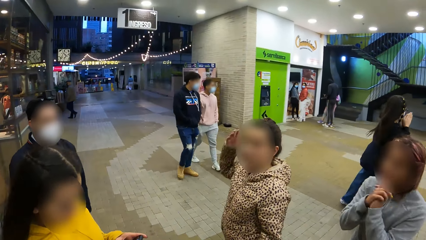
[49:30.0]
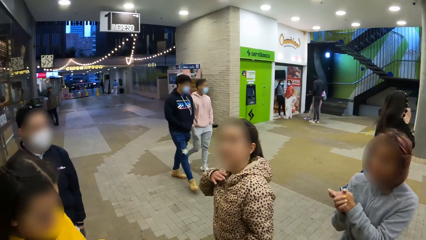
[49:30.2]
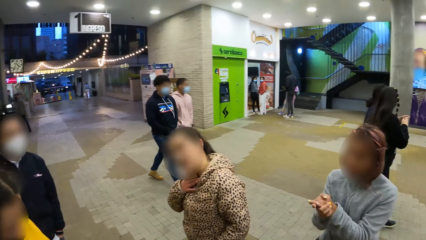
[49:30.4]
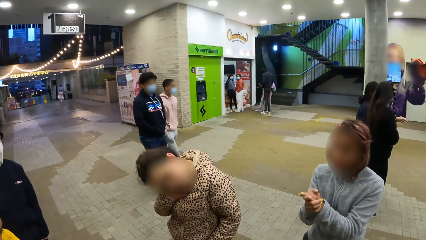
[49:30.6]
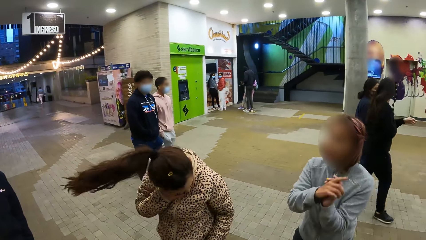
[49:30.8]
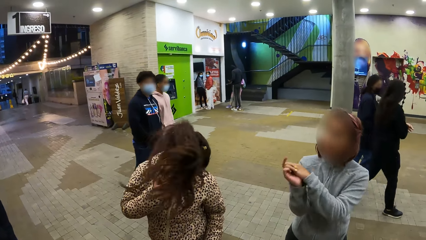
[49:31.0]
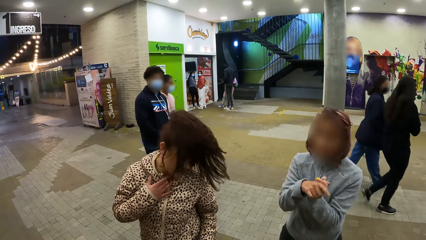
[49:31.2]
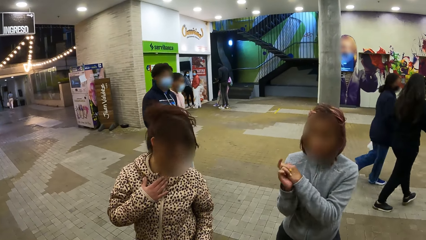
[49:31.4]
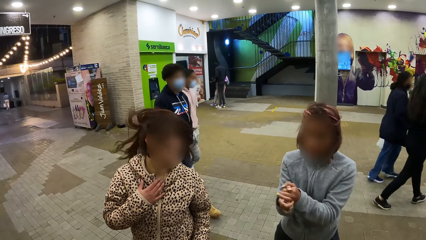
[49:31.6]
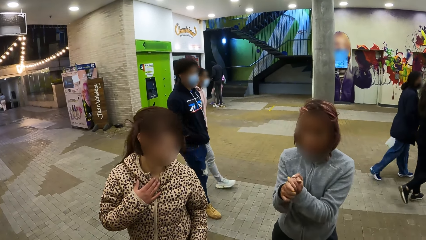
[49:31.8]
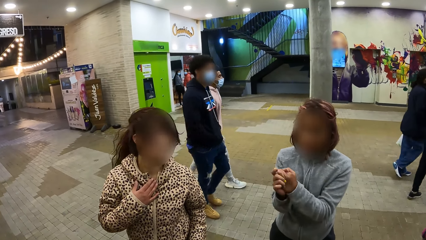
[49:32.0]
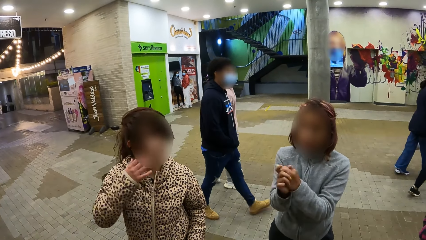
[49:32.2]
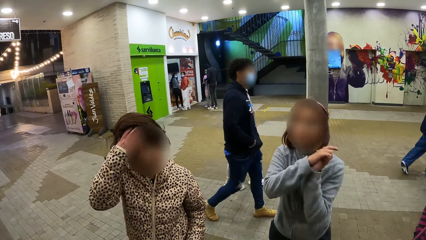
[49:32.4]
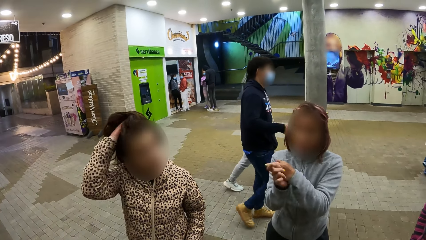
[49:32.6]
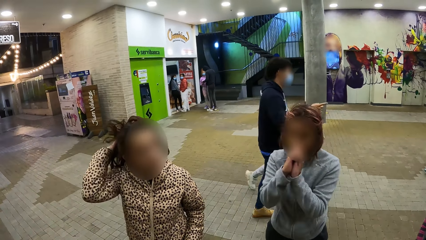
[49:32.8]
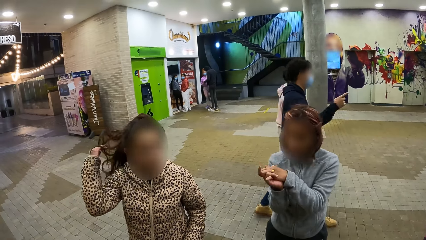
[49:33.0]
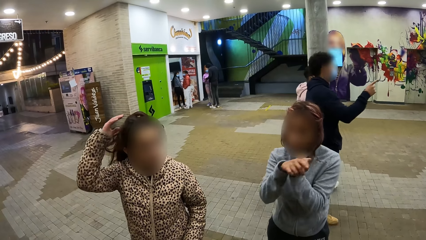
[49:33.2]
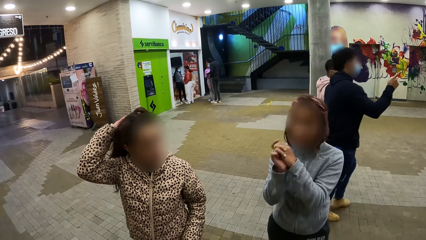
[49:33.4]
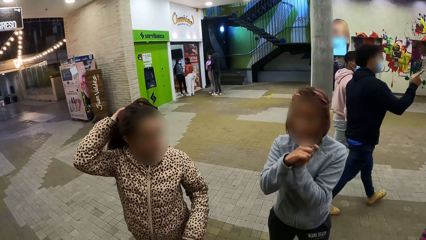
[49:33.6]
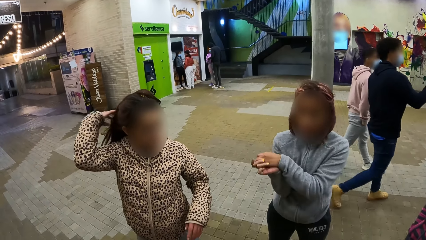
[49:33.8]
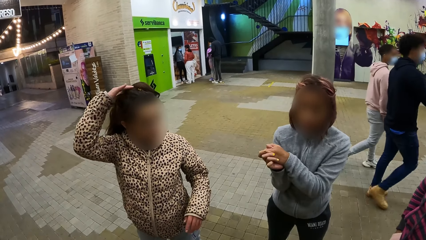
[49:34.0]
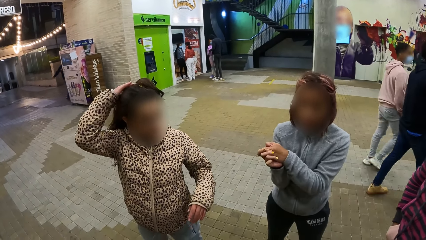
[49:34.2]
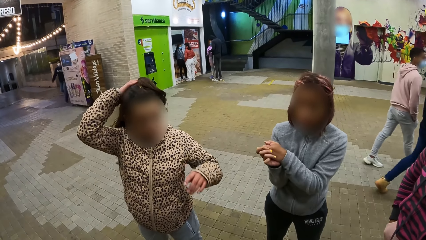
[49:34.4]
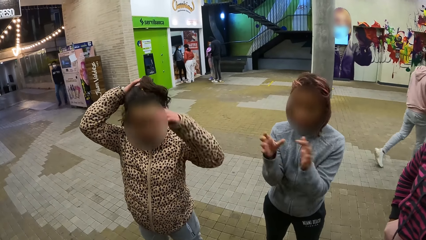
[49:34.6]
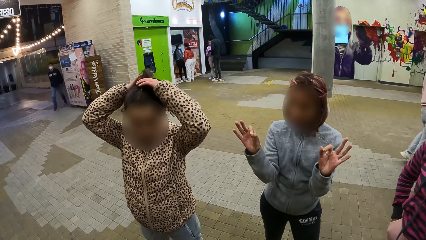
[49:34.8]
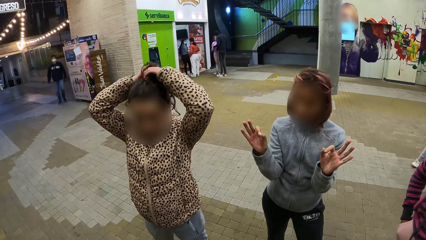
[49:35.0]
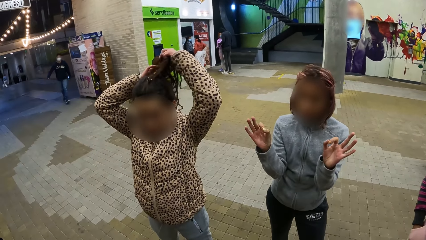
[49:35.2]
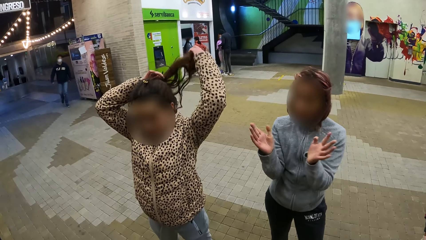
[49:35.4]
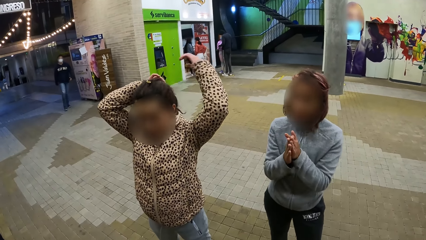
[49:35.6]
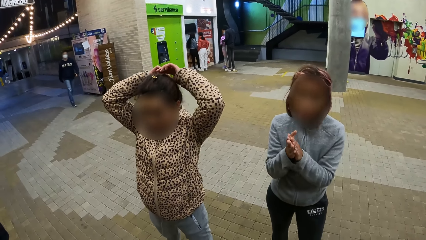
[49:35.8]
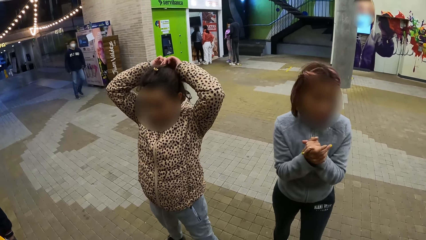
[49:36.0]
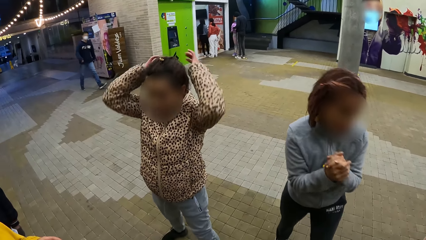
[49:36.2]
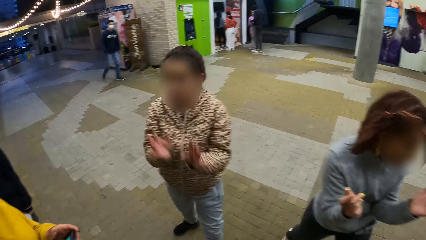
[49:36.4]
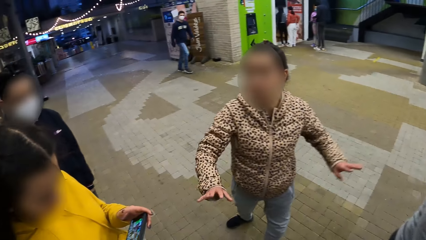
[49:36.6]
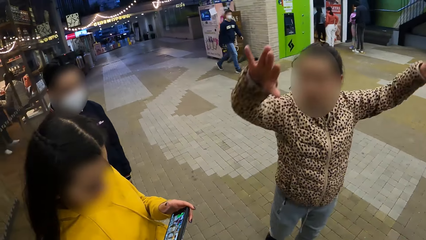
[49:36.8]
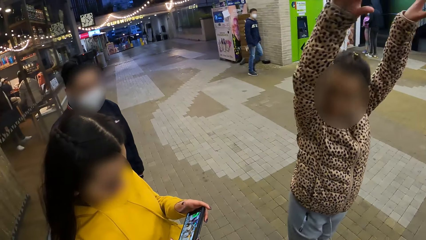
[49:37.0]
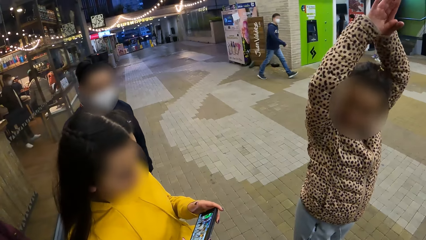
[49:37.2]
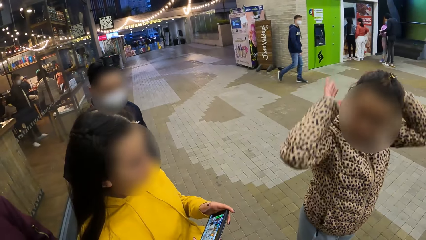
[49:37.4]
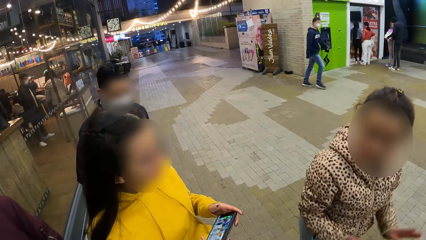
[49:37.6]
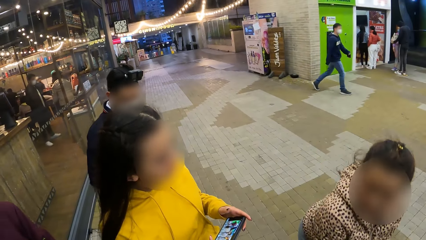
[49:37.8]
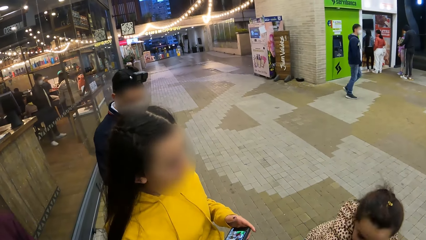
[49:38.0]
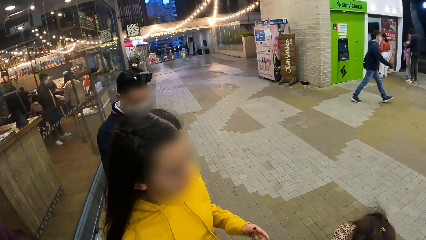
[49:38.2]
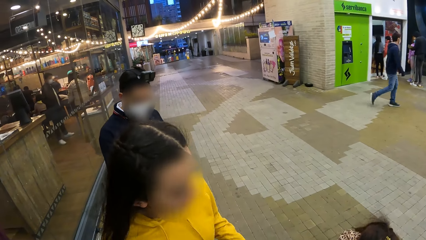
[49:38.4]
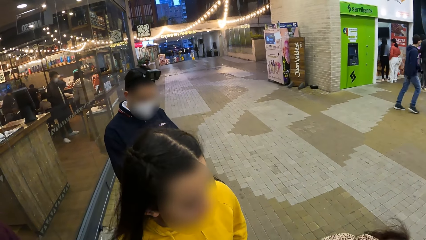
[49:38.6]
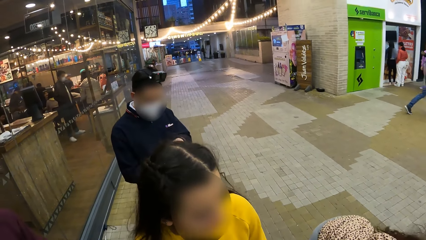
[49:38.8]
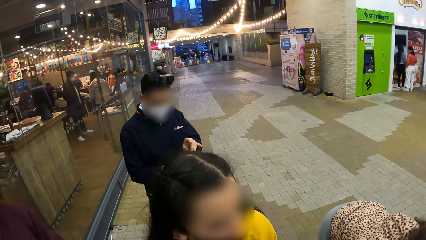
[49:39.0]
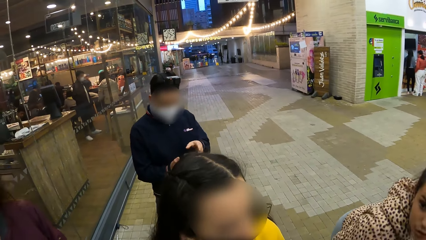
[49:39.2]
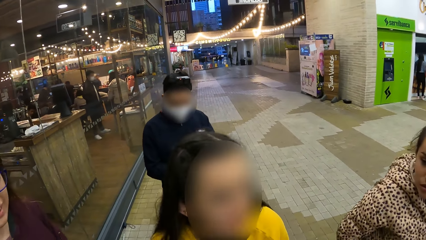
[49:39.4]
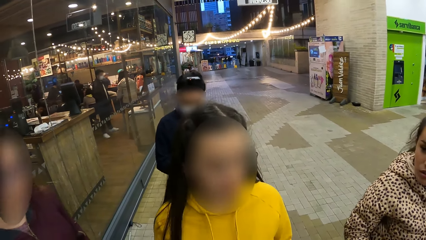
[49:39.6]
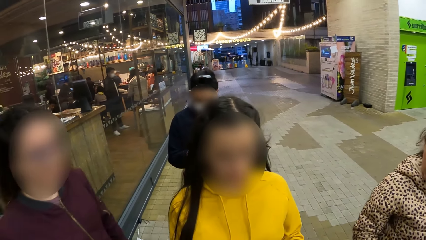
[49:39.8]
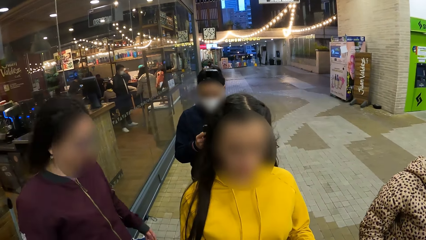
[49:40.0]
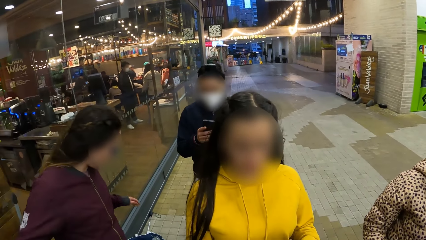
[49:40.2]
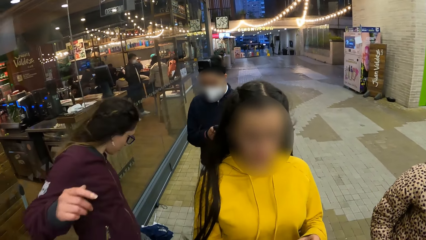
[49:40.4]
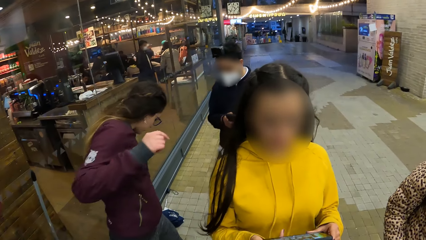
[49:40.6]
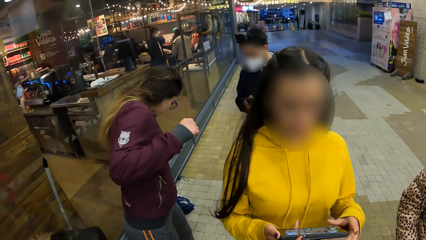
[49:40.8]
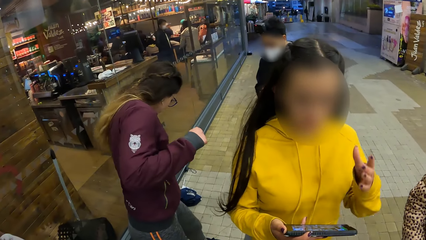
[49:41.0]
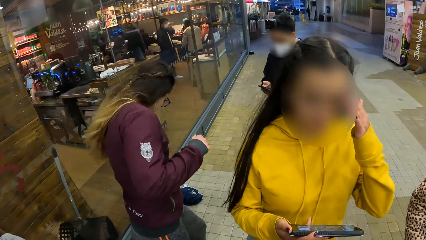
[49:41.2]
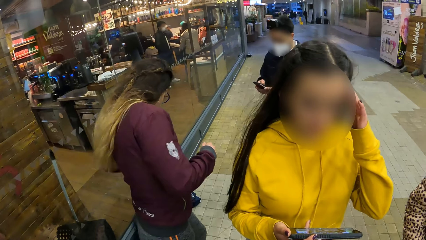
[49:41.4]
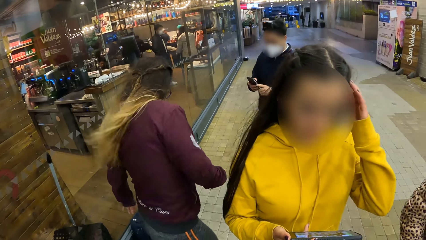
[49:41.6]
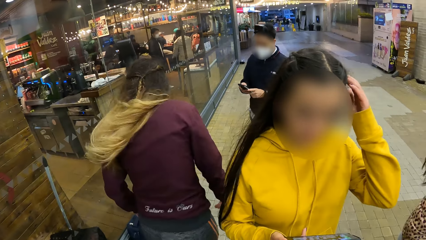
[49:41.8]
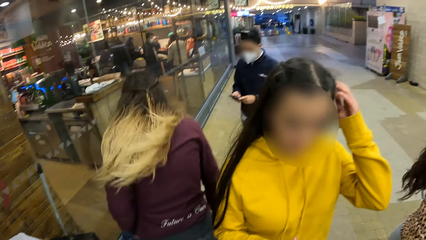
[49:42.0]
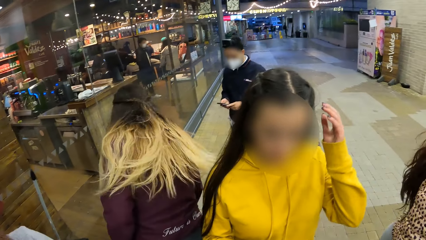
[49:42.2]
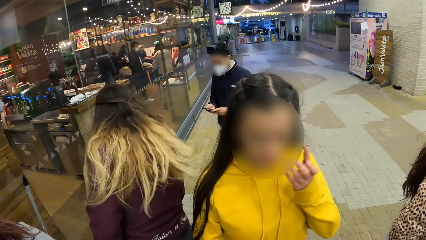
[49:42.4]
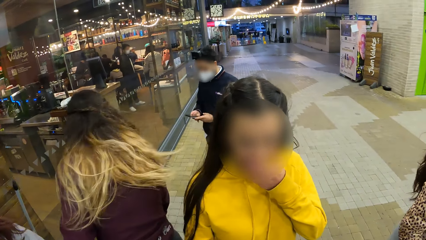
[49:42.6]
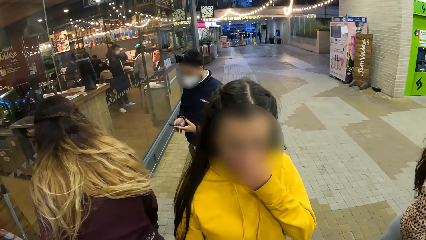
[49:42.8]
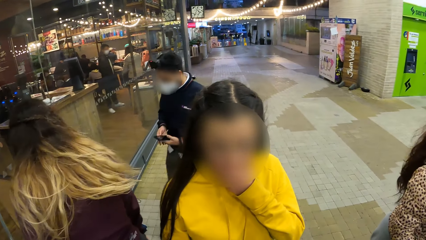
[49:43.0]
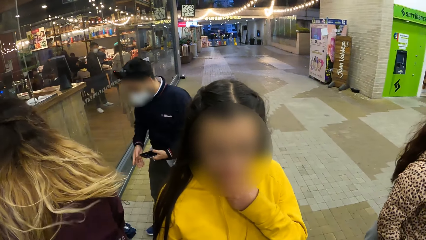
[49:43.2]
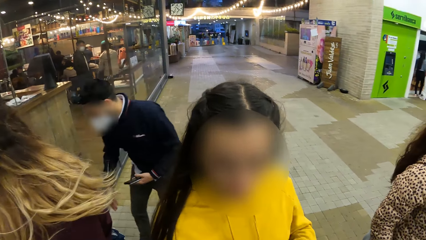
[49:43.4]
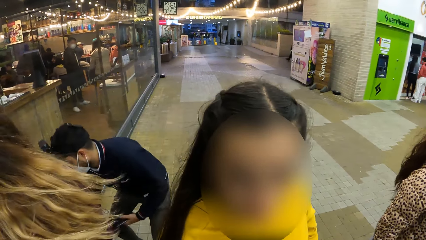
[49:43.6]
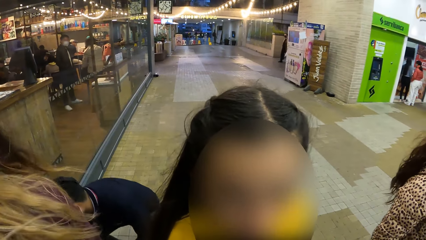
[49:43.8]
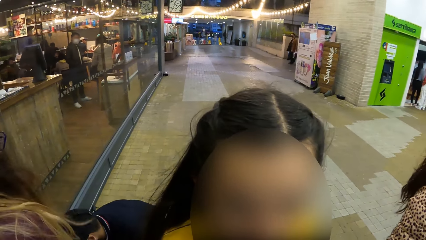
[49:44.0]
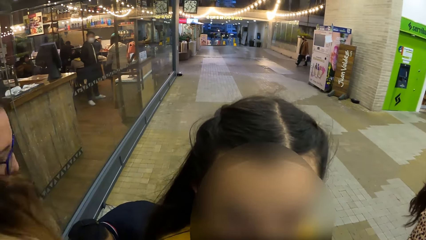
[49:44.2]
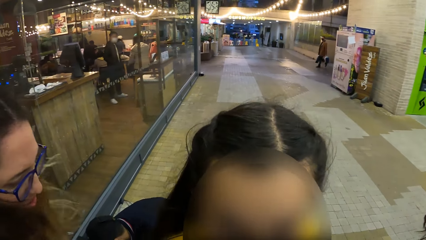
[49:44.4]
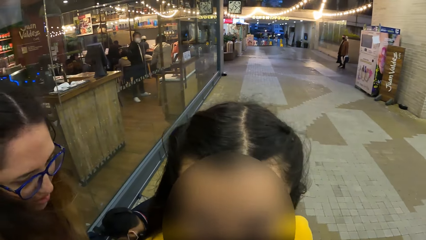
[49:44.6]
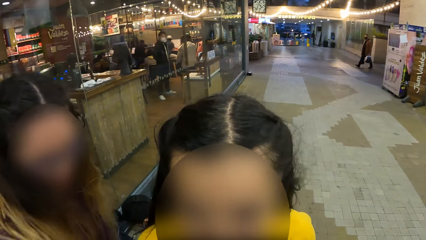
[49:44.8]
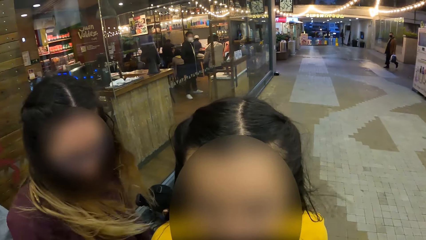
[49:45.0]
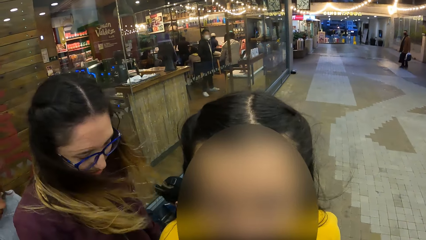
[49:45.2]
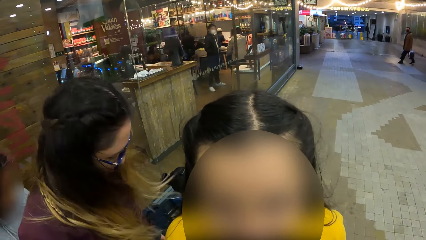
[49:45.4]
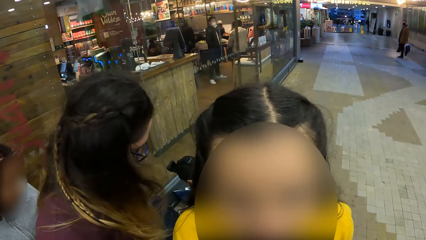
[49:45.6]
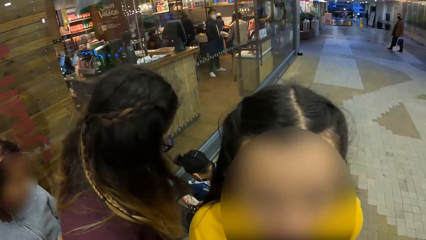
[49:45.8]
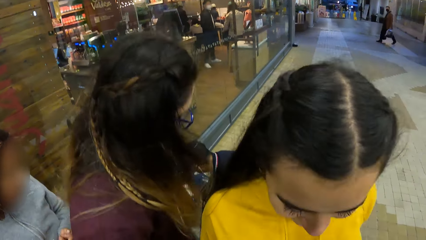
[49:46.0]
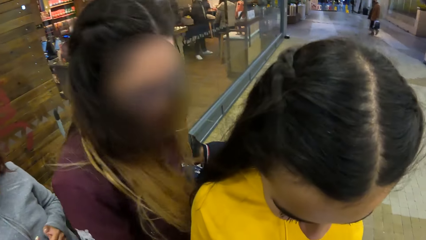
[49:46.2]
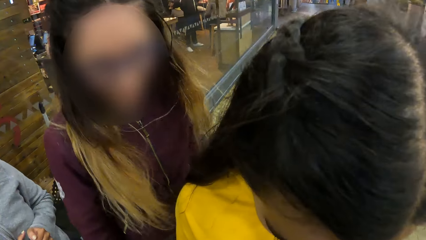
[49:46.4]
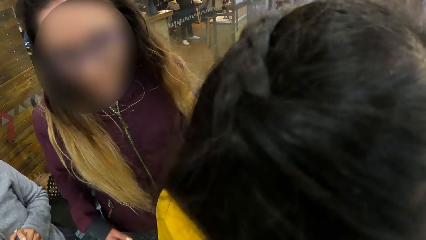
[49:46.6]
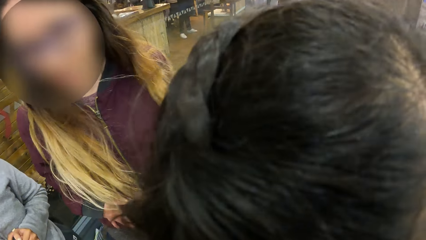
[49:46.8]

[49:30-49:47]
The camera wearer looks at the dancers.
